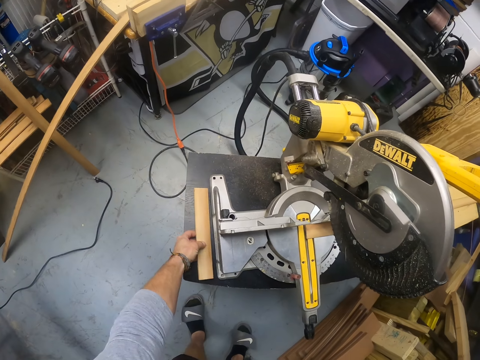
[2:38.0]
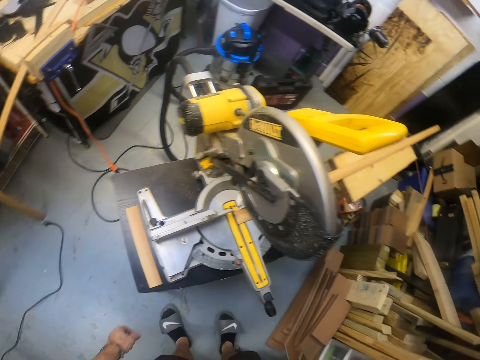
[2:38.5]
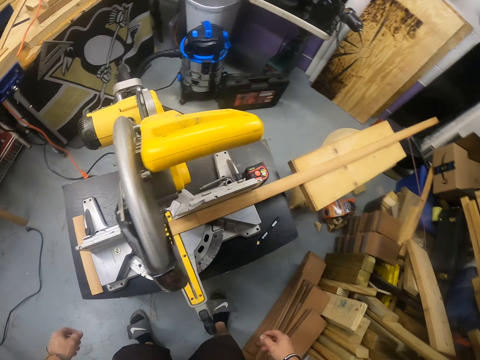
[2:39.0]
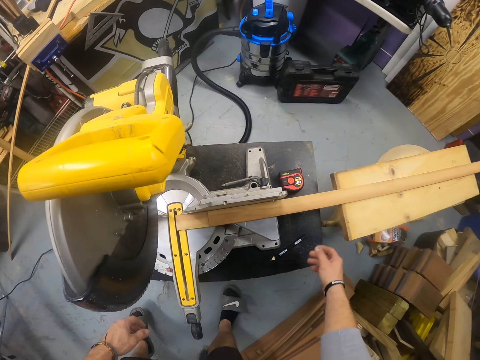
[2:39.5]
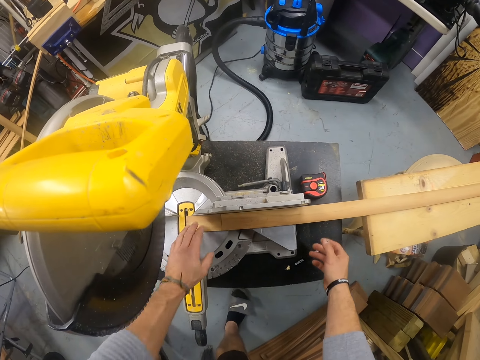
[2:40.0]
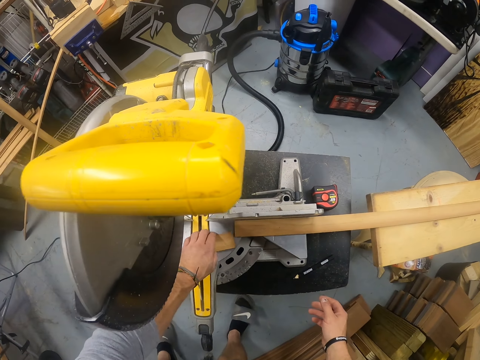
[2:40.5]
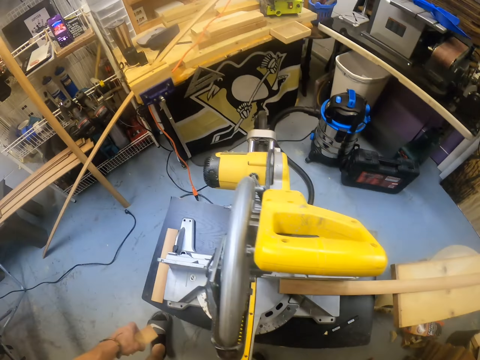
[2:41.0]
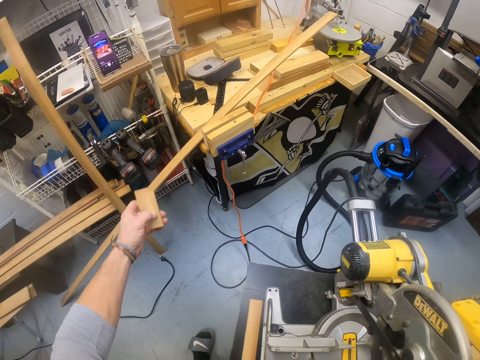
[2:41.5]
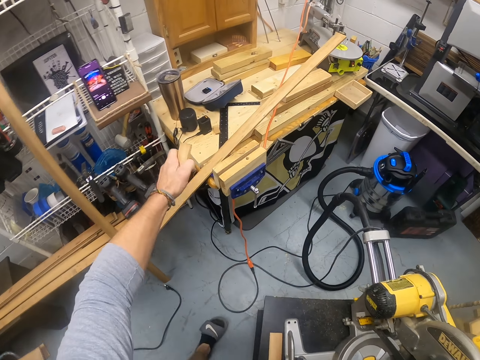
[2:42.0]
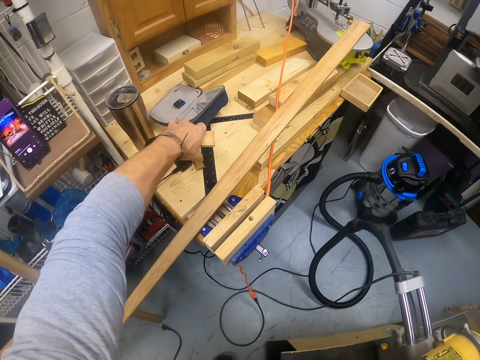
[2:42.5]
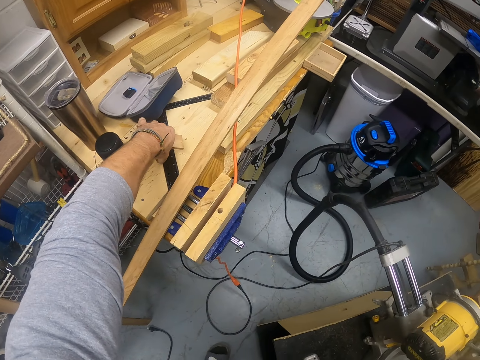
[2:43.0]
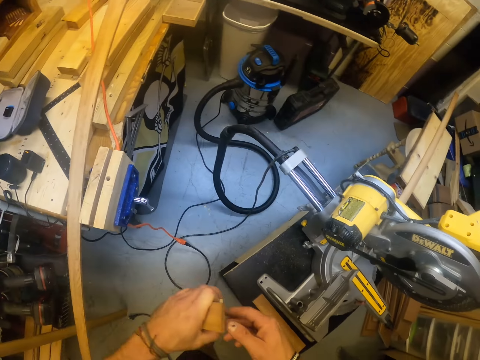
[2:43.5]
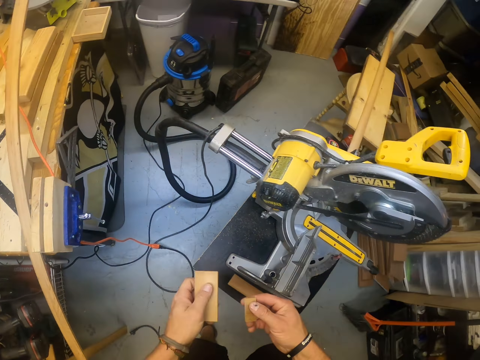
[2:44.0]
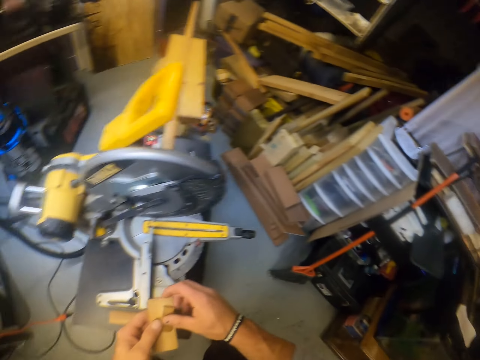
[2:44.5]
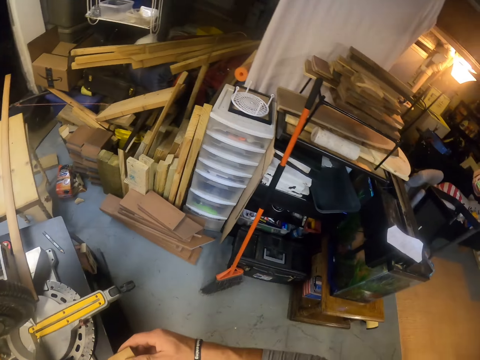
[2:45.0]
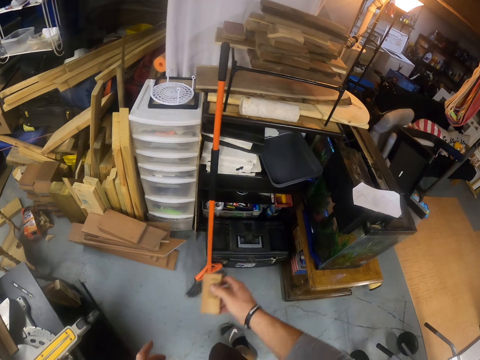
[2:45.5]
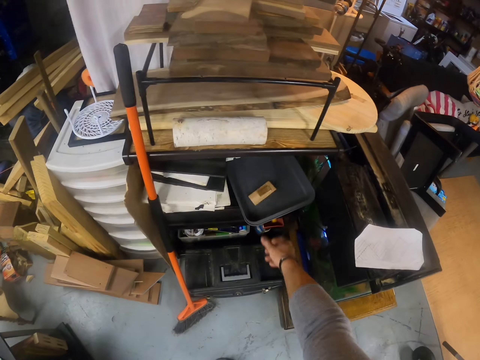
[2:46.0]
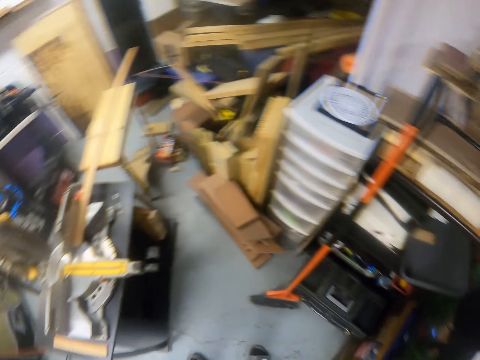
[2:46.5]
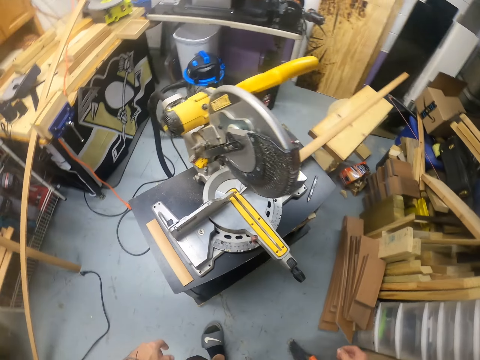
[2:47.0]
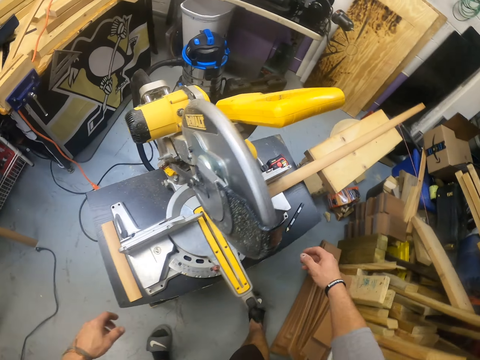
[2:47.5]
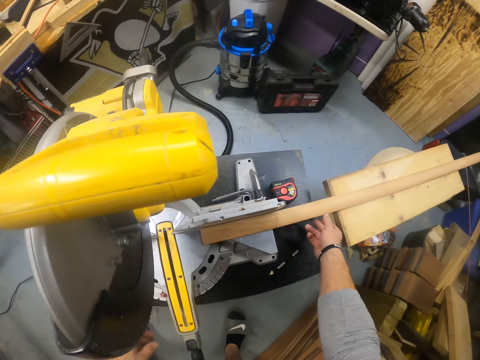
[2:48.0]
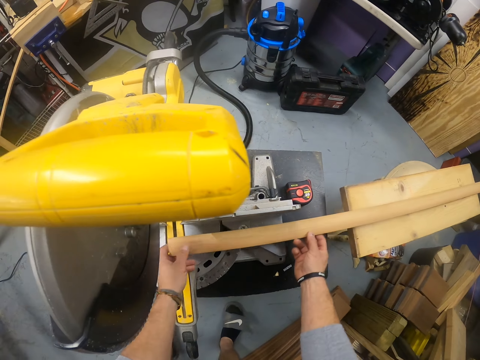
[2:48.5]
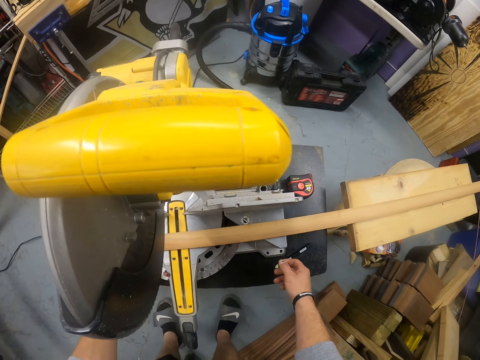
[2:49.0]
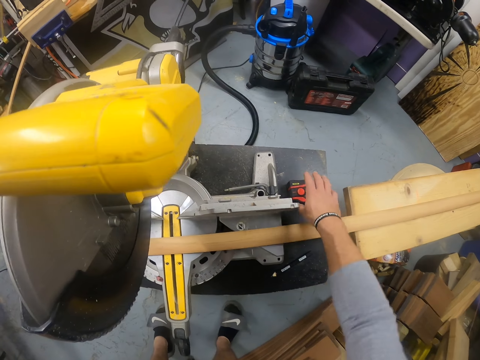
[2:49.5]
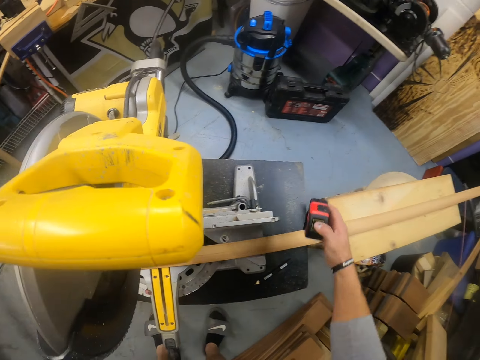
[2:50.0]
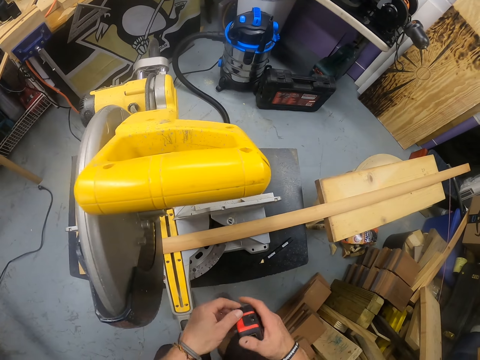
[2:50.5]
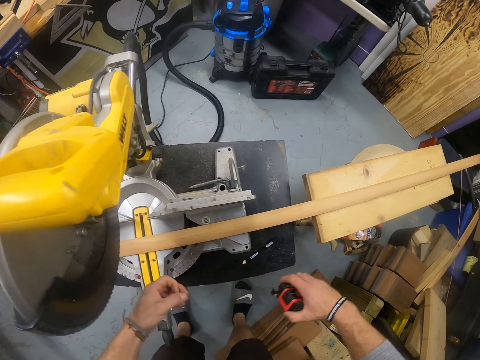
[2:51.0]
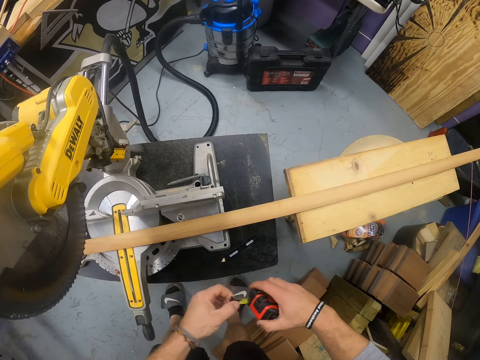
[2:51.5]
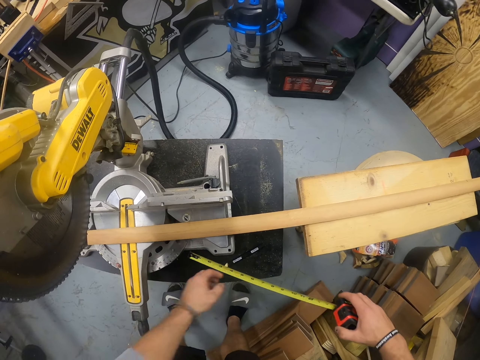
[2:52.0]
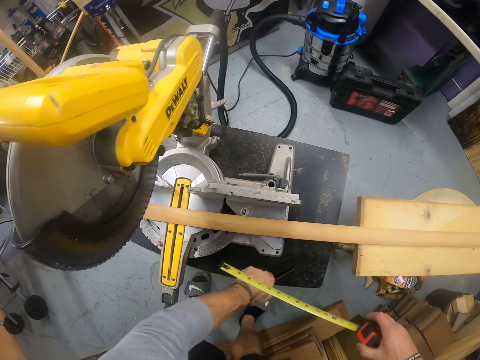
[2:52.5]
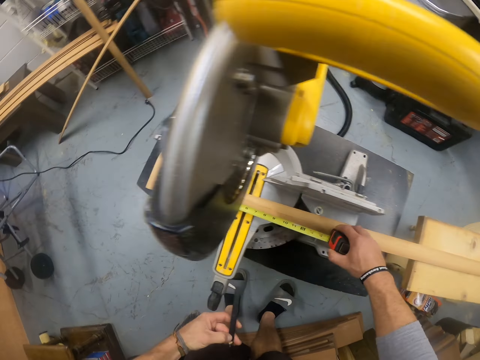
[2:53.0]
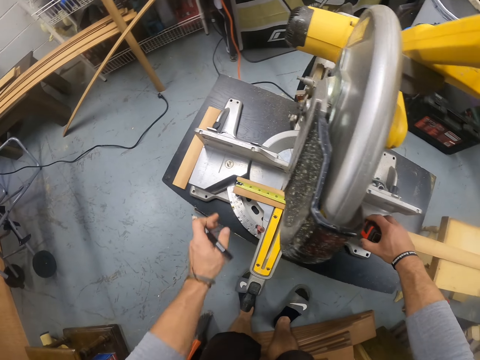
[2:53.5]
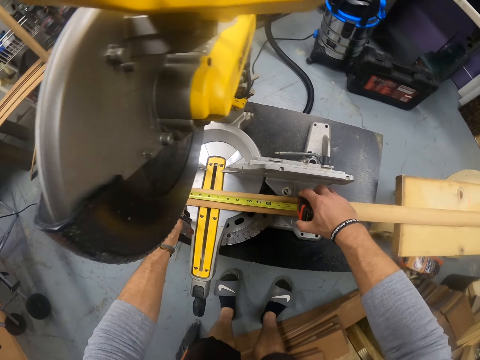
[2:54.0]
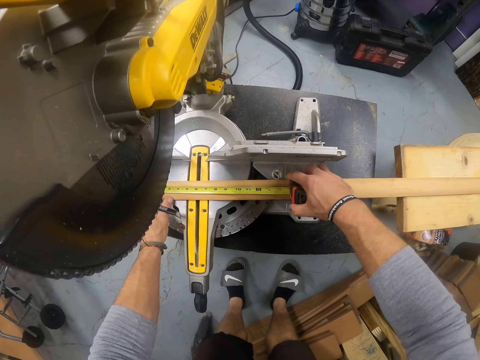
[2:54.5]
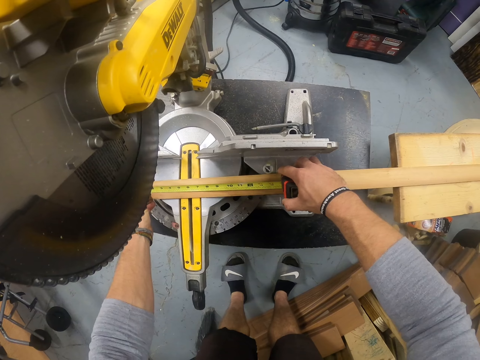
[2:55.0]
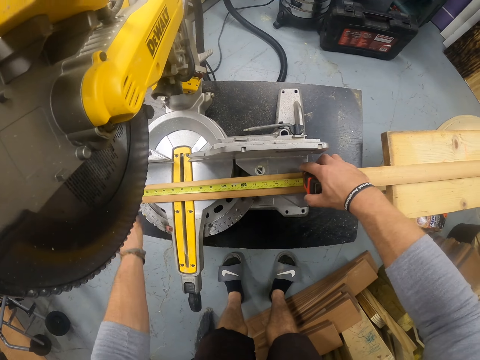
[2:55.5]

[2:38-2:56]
The camera wearer drops the piece of wood on the tab with his left hand. He picks a small piece of the wood from the circular saw with his left hand. He picks a piece of the wood from a worktable with his left hand. He holds the pieces of wood with both hands. He drops the pieces of wood into a tray with his right hand. He positions the piece of wood on the circular saw table properly with both hands. He takes the remaining piece. He picks the tape measure from the circular saw tab with his right hand. He pulls the tape measure in his right hand with his left hand. He picks the pencil from the circular saw tab with his left hand. He measures the piece of wood with the tape measure in his hands.

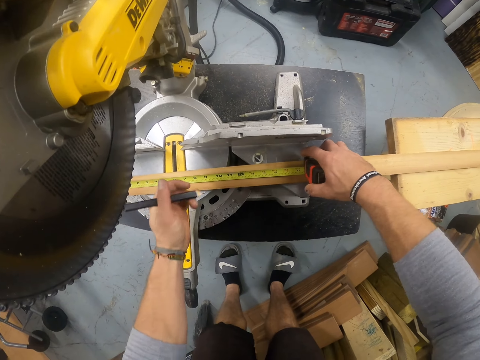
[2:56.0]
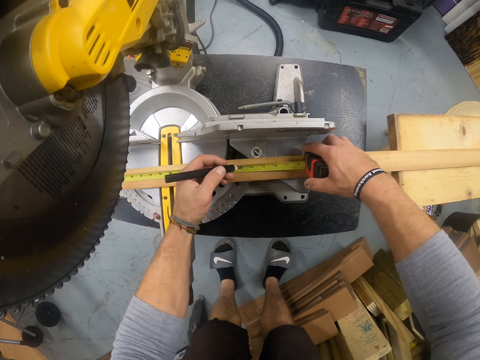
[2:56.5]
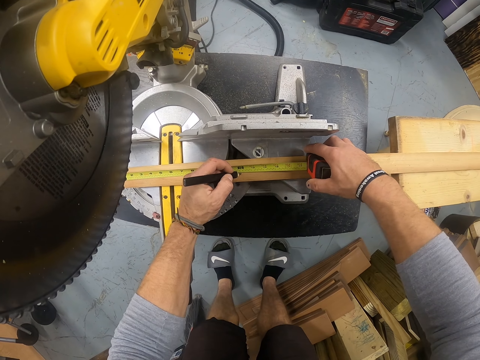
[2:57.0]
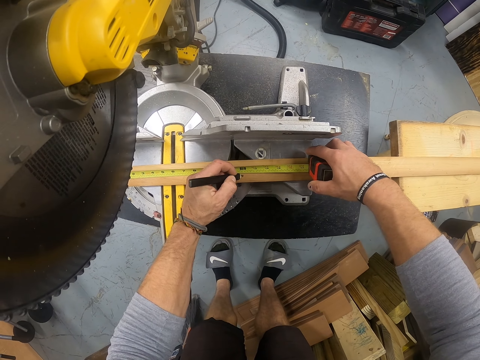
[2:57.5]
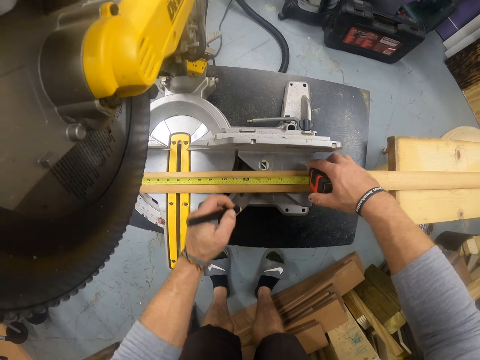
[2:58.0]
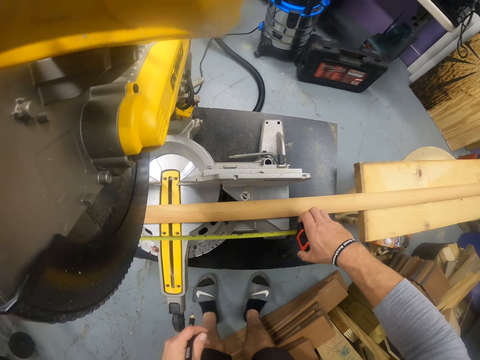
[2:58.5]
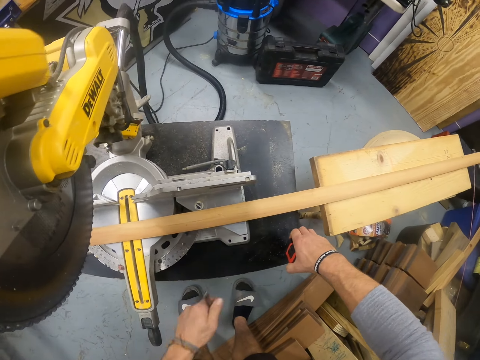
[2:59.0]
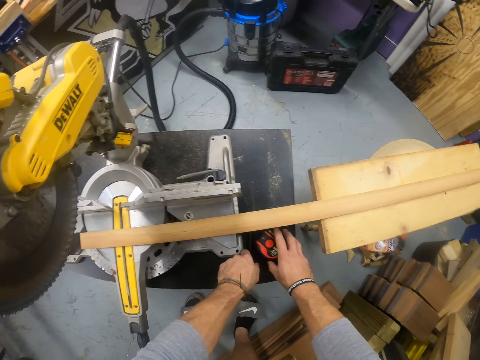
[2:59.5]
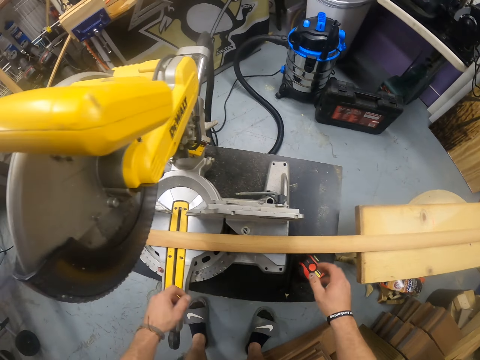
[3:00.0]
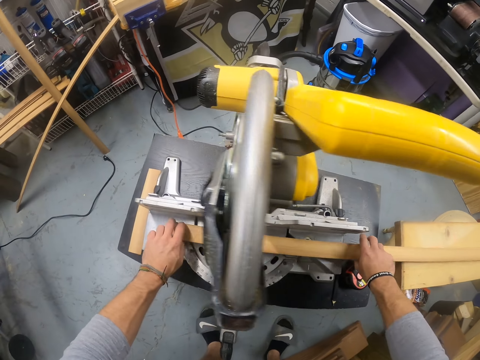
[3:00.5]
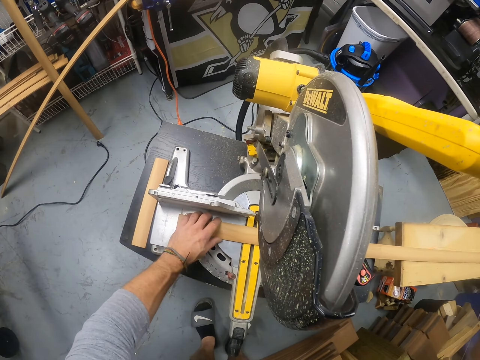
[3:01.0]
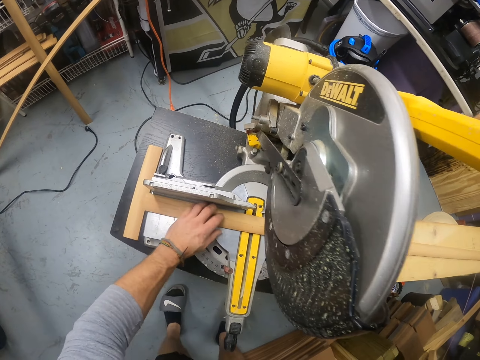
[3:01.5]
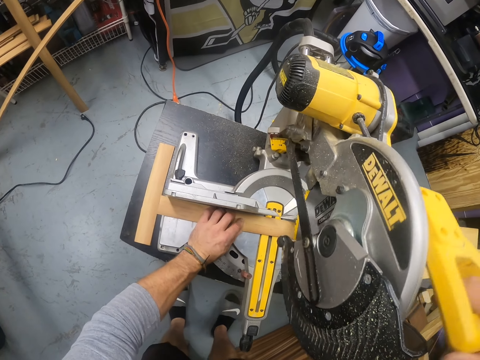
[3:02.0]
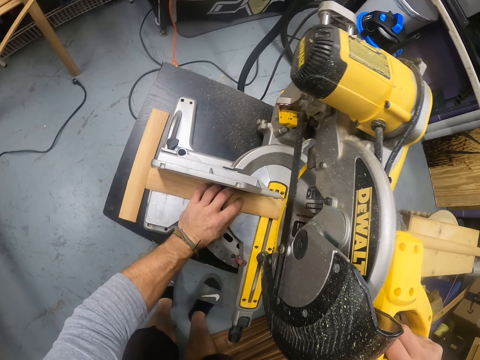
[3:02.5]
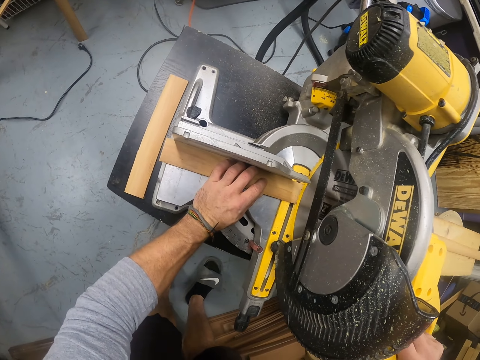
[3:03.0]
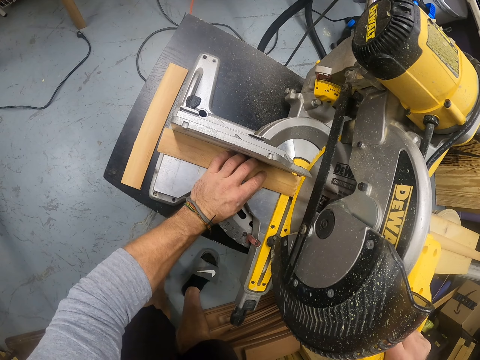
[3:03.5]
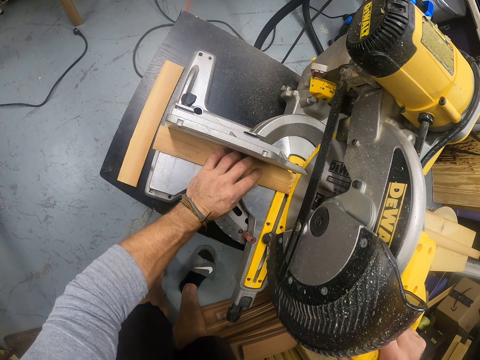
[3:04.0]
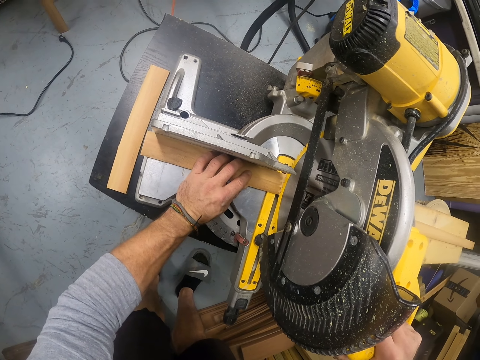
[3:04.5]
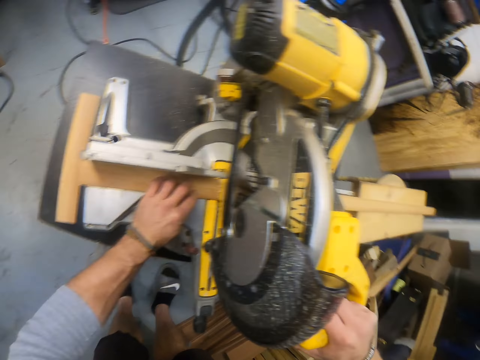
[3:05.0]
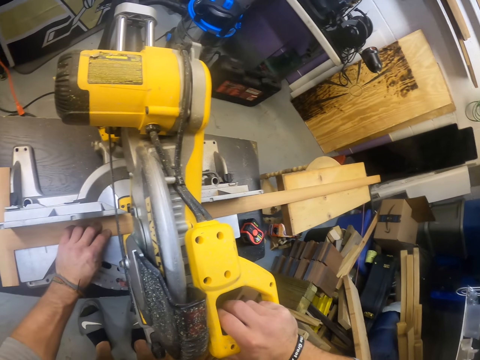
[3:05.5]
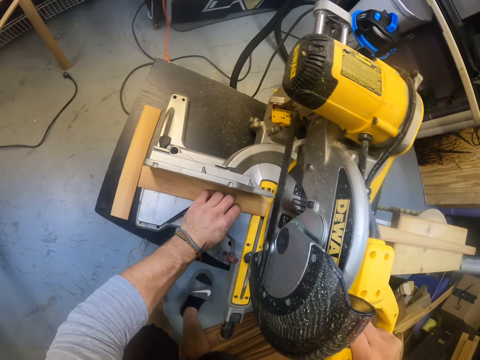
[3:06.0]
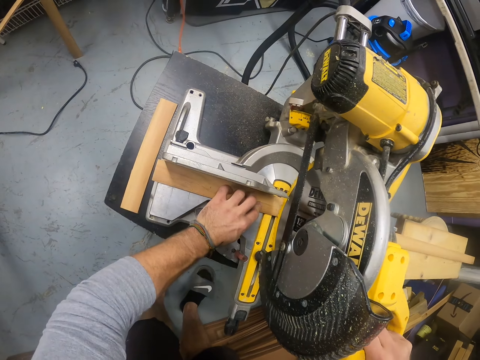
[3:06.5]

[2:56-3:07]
The camera wearer marks a point on the piece of wood with the pencil in his left hand. He drops the tape measure on the circular saw tab with his right hand. He drops the pencil on the circular saw tab with his left hand. He positions the piece of wood on the circular saw table properly with both hands. He holds the piece of wood with his left hand. He holds down the handle of the circular saw with his right hand. He cuts the piece of wood into two with the circular saw.
